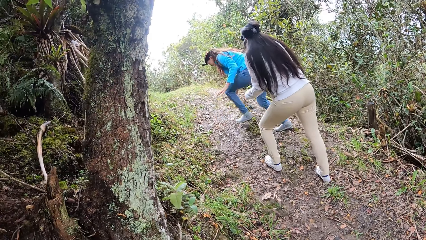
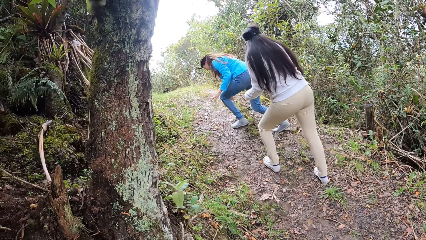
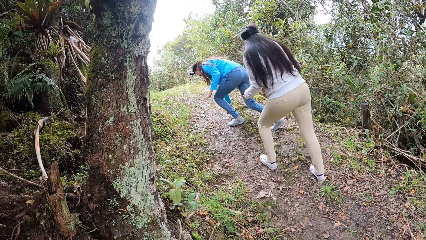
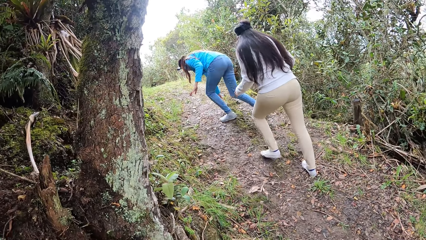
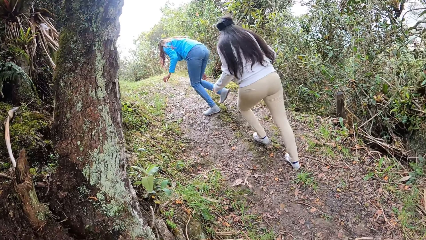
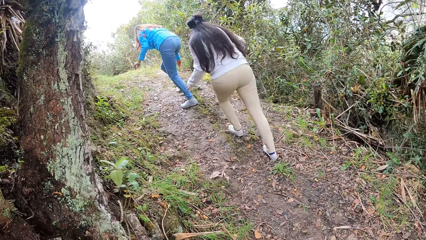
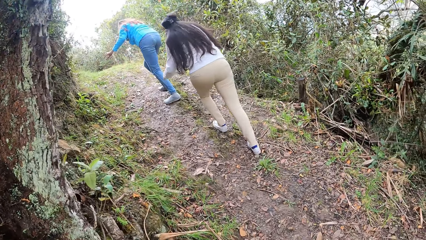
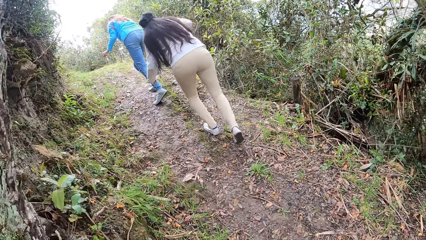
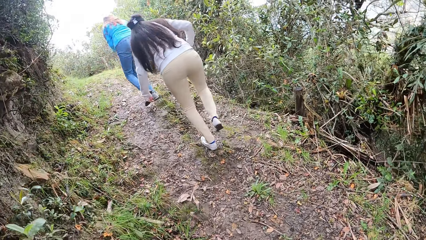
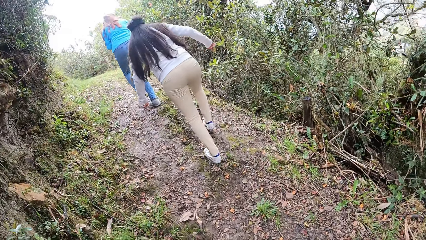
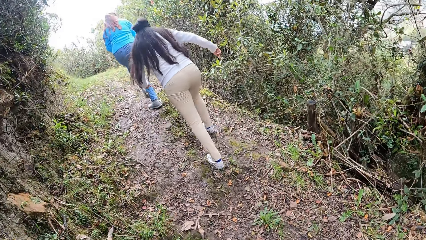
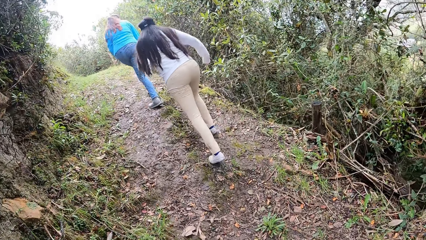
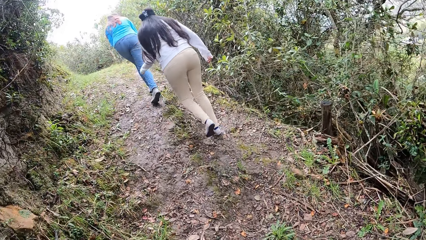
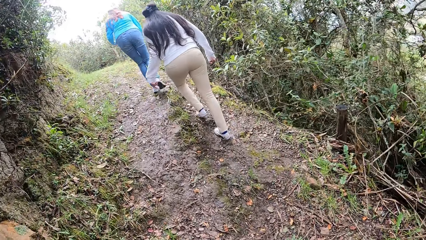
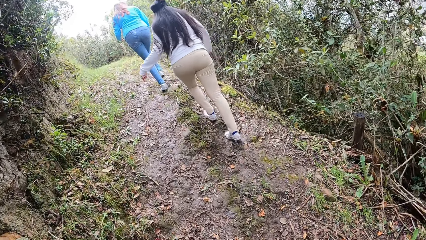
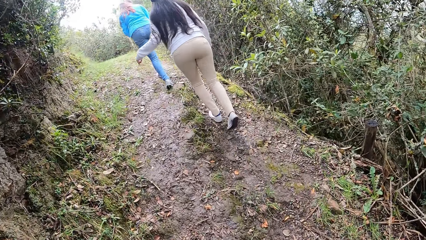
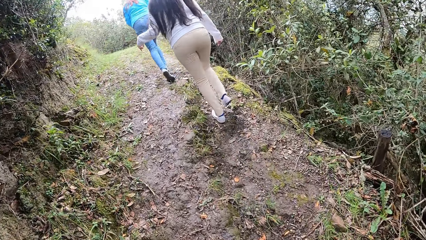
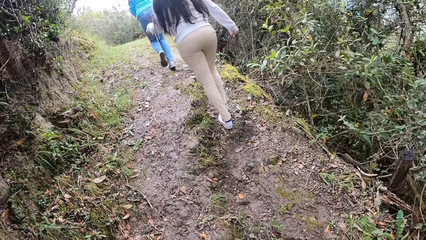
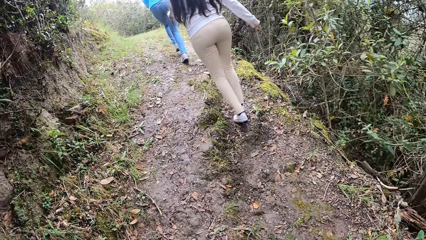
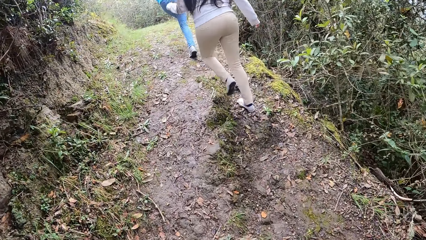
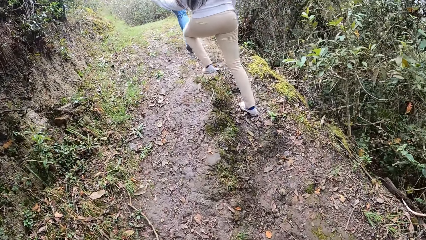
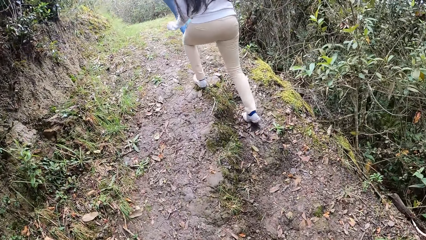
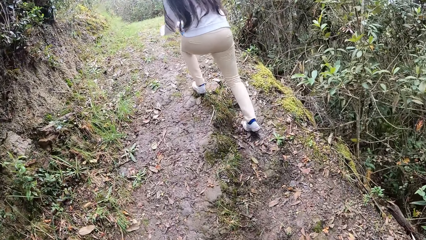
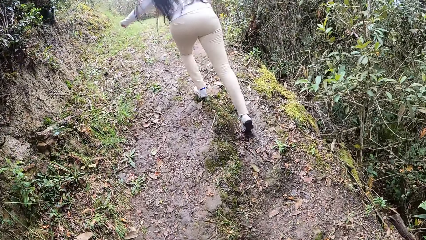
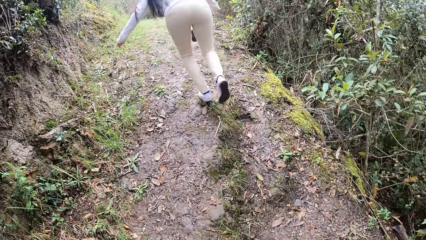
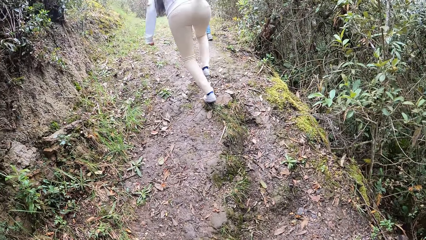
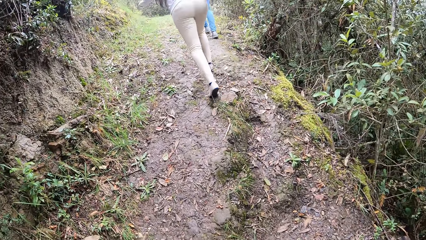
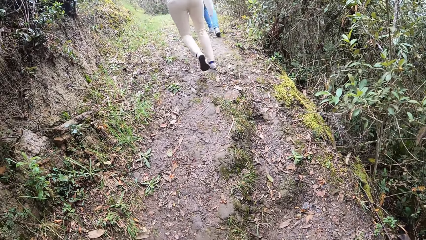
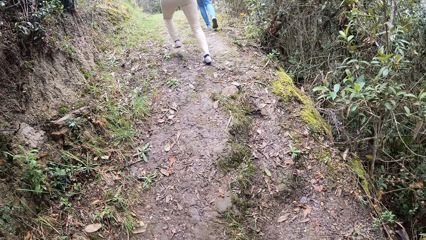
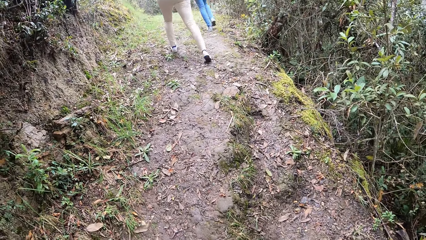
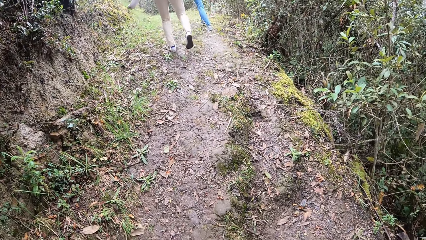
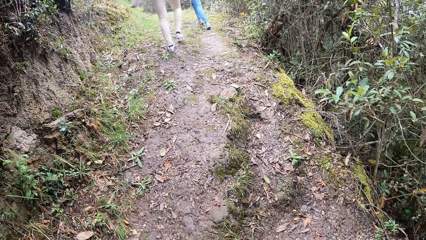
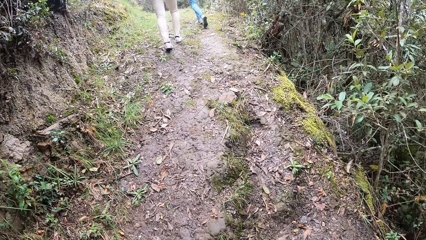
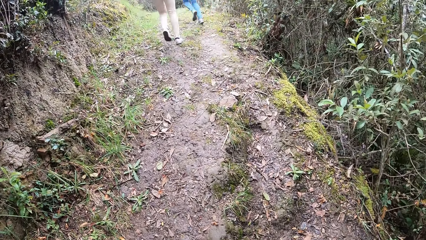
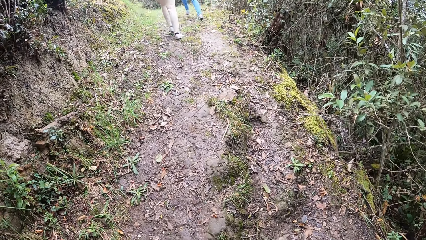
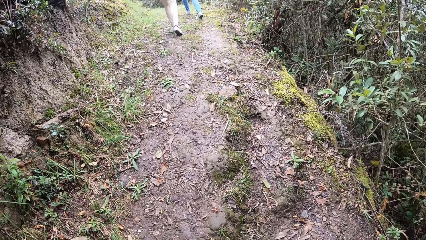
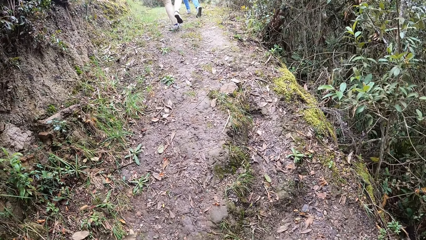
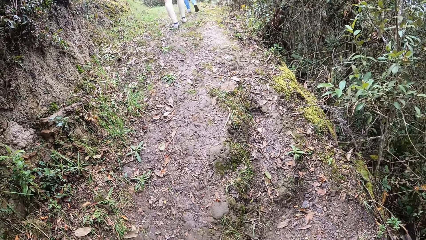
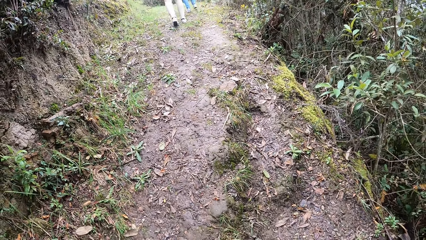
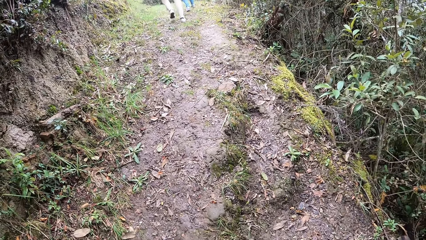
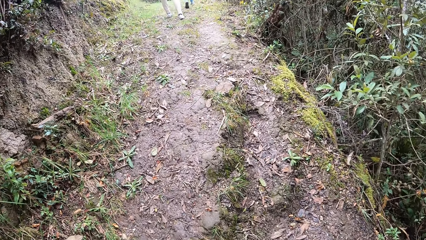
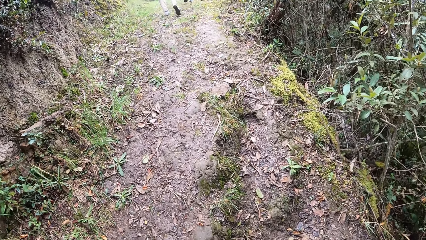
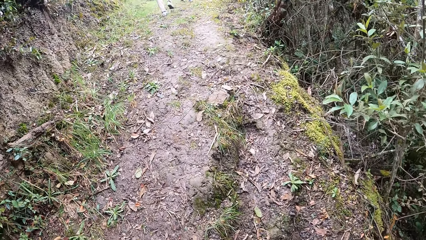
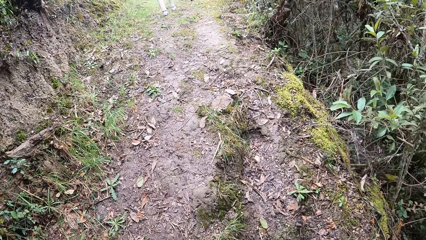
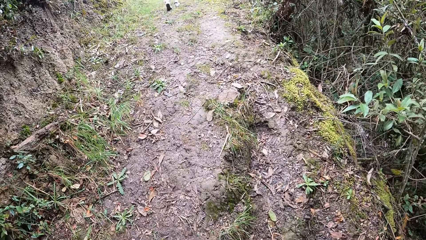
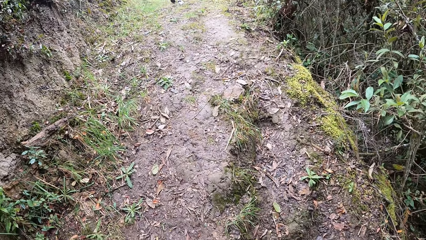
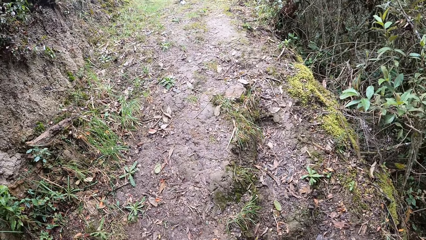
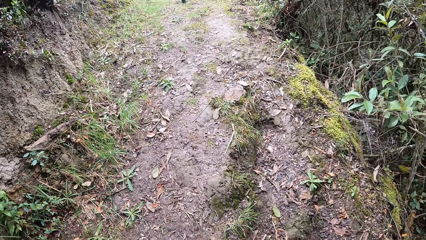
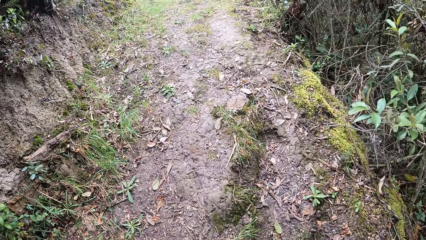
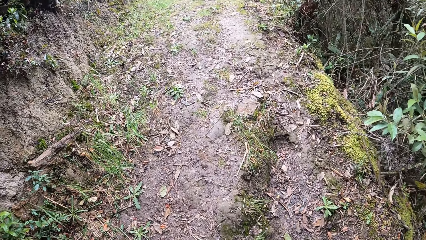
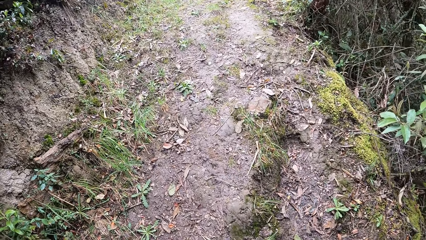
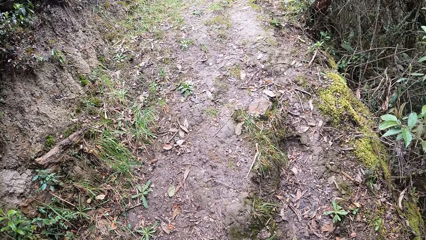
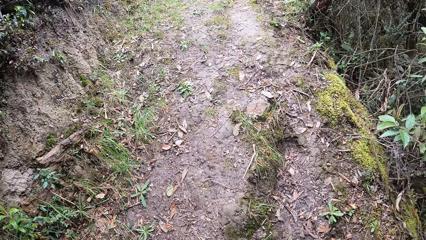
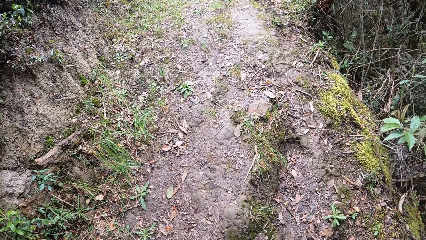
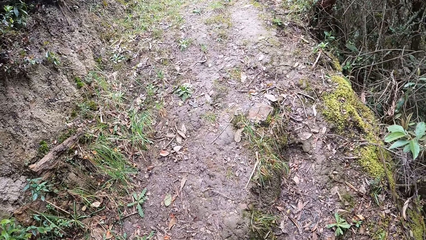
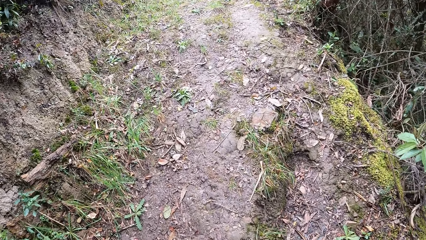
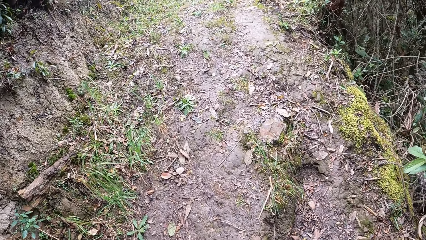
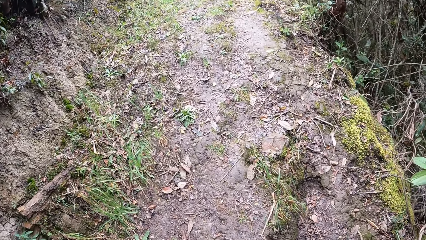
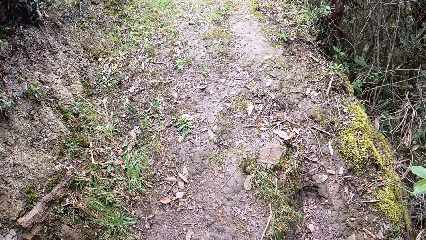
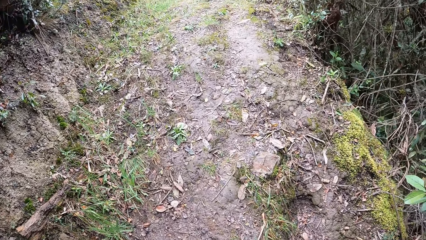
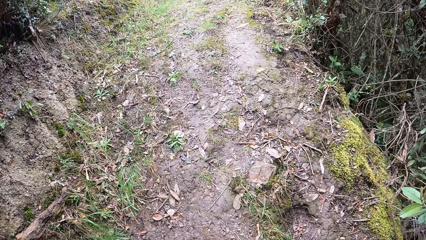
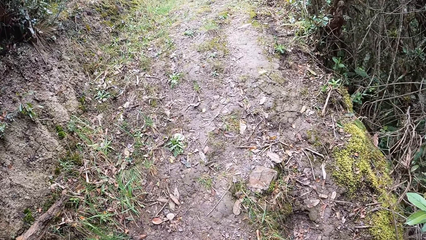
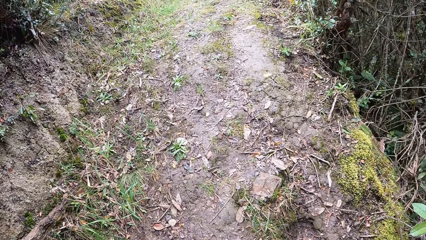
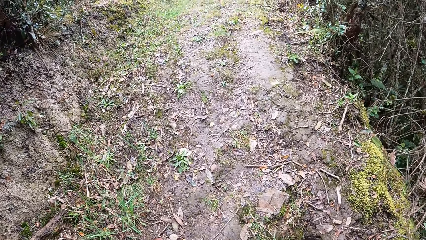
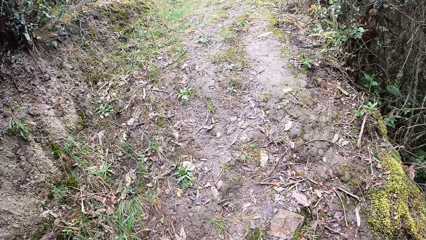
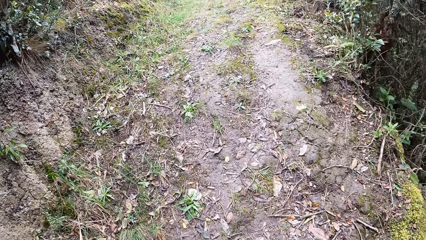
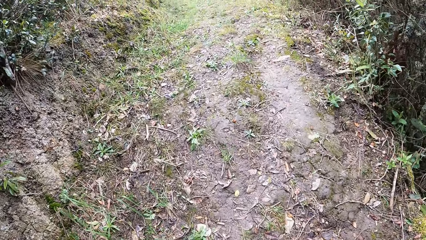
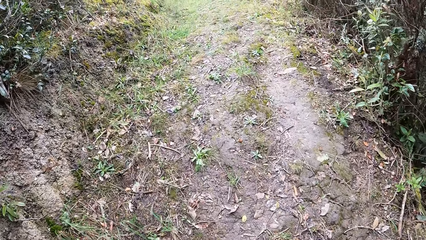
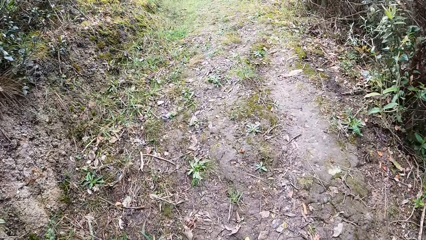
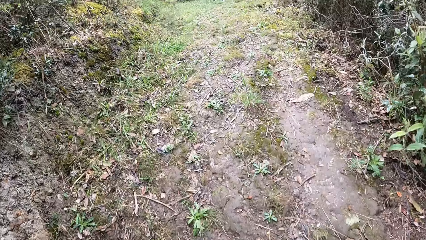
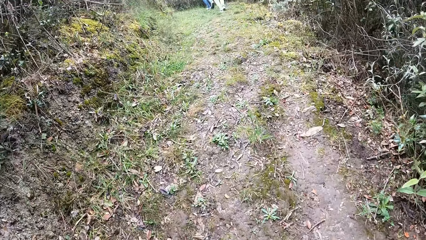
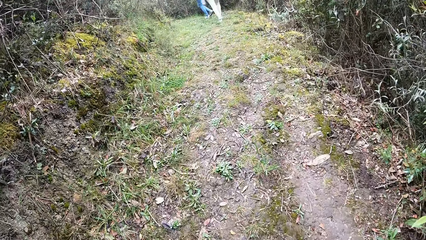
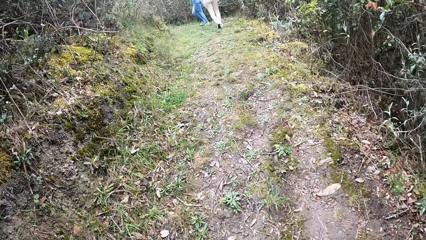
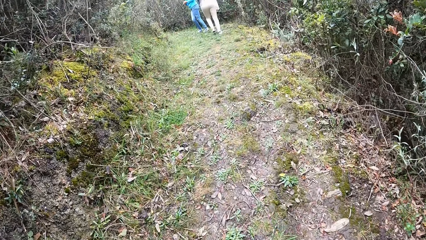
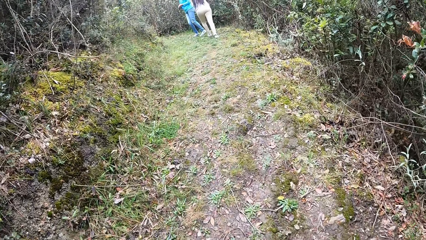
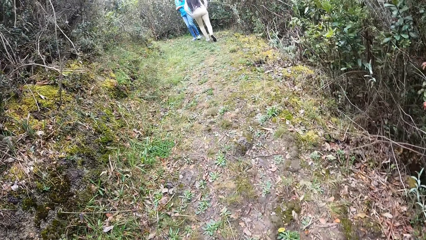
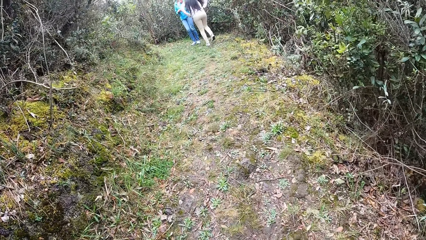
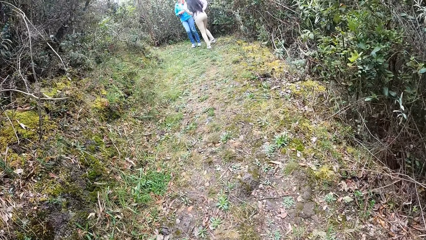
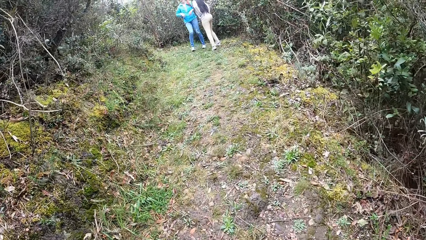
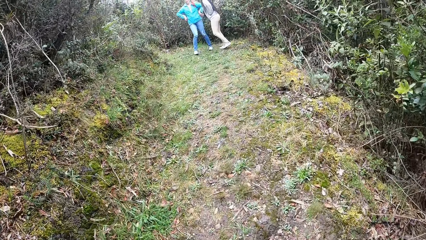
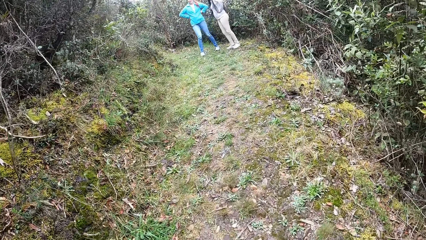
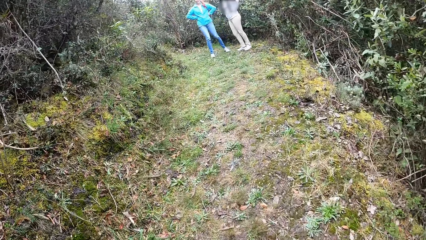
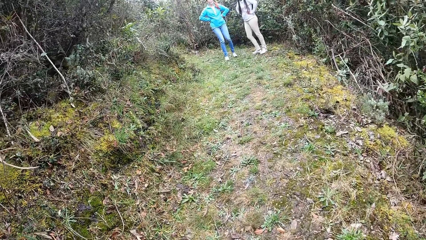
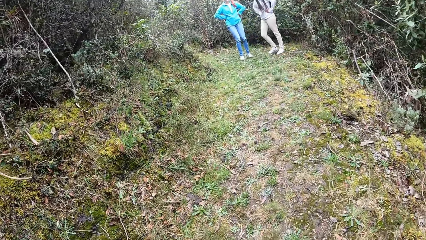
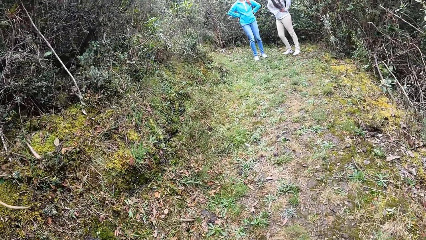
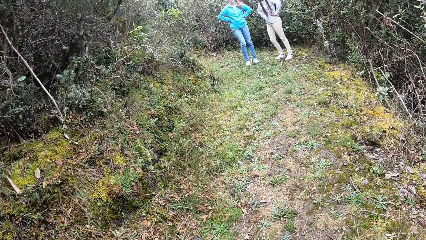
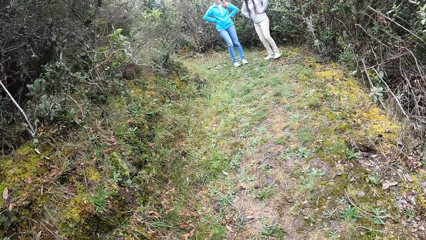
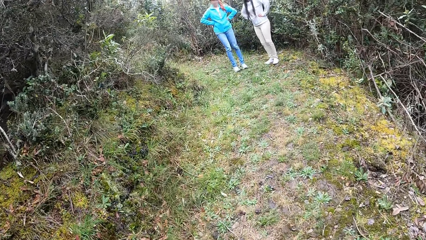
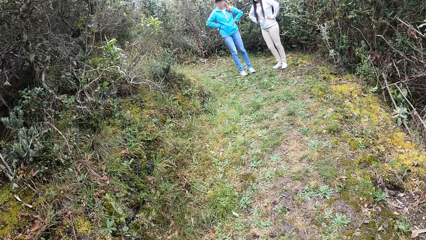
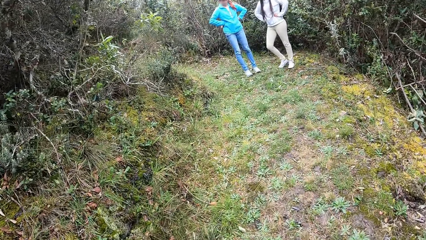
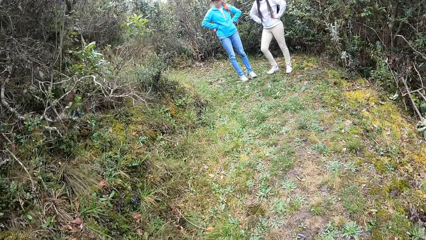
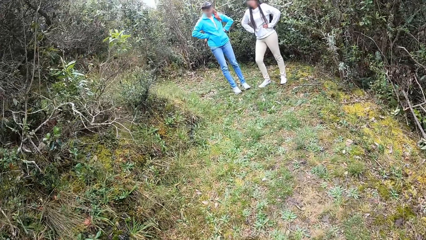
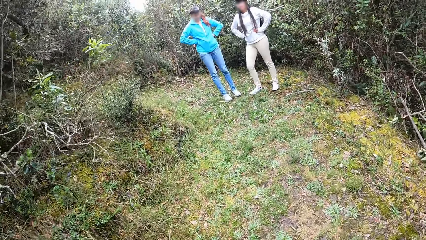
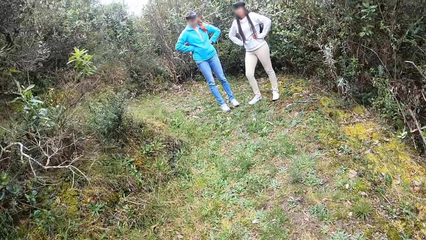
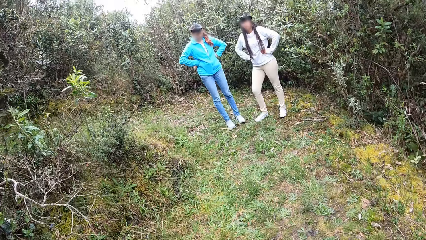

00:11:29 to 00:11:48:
The lady walks around. The camera wearer walks around. They look around. They walk around. They walk around again. The lady stops walking.
